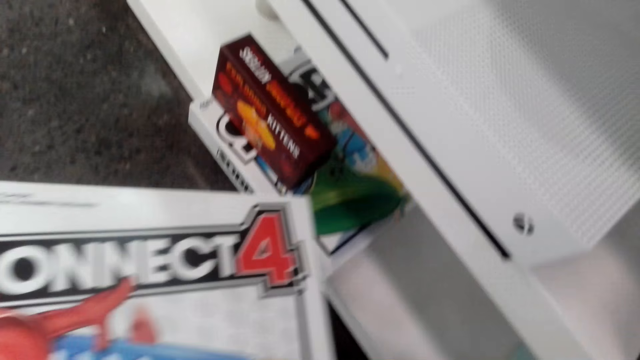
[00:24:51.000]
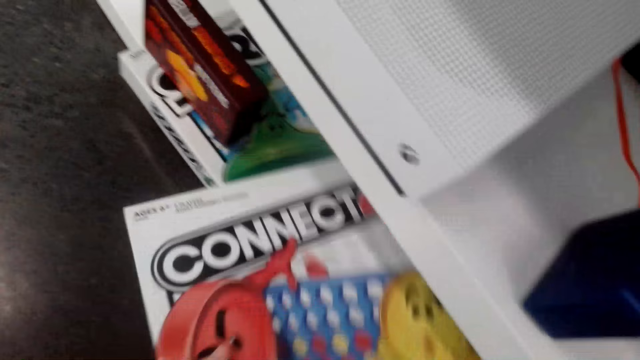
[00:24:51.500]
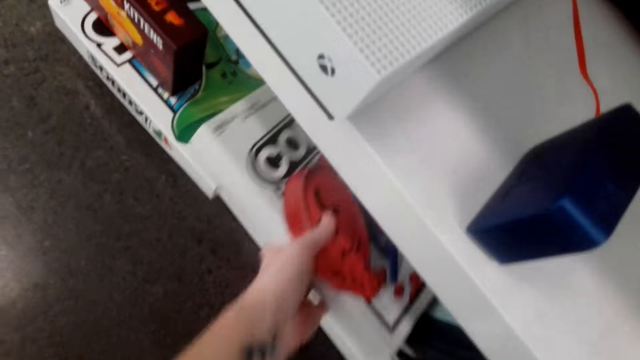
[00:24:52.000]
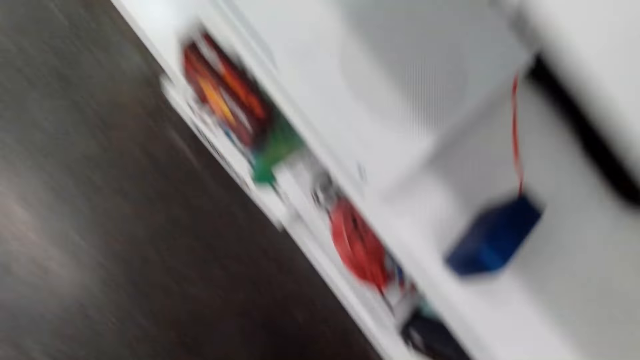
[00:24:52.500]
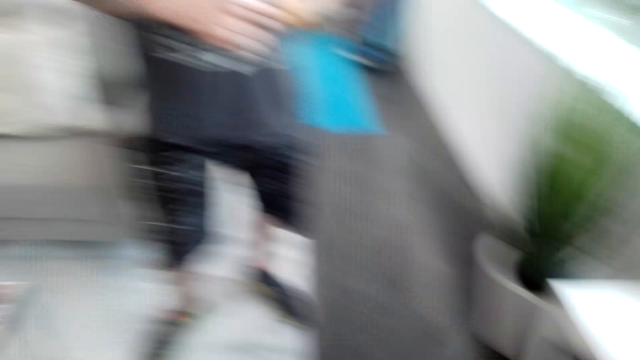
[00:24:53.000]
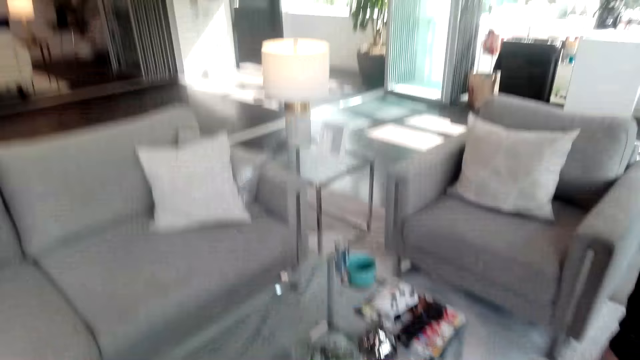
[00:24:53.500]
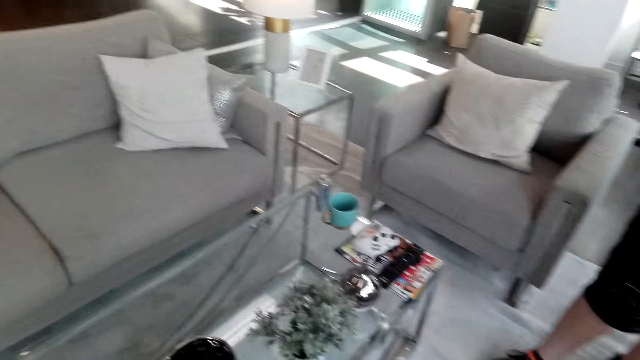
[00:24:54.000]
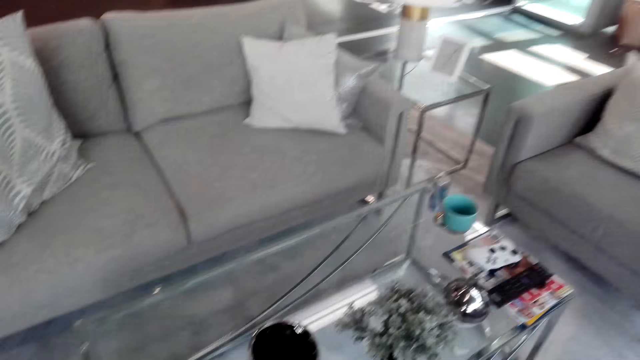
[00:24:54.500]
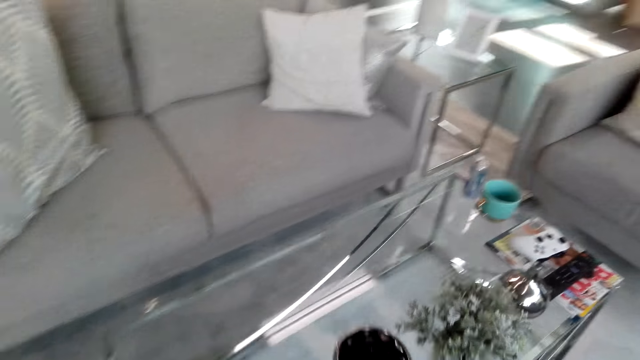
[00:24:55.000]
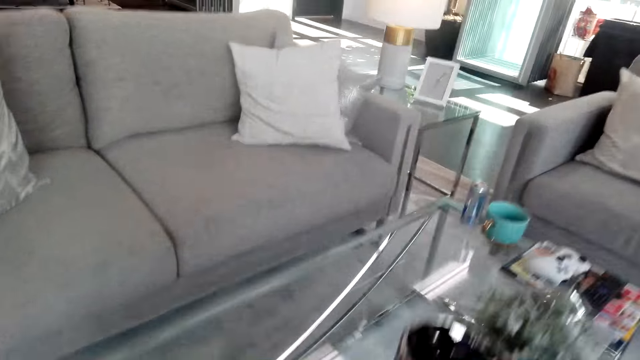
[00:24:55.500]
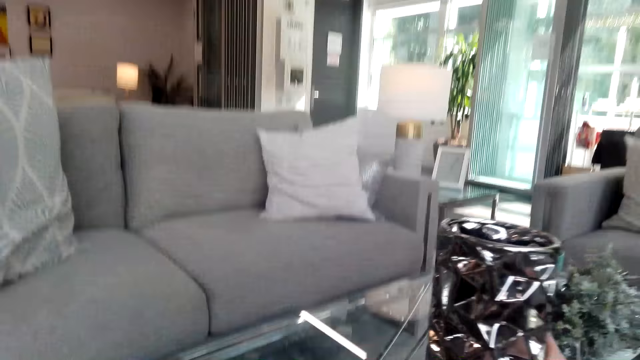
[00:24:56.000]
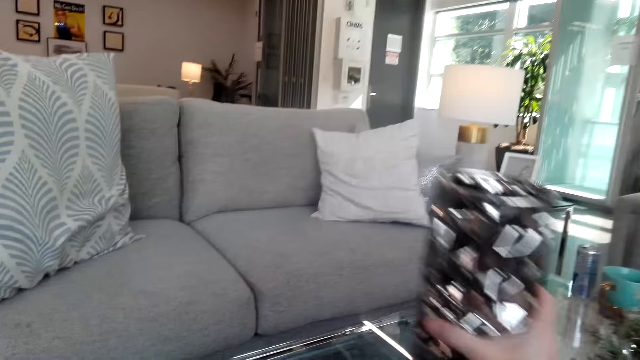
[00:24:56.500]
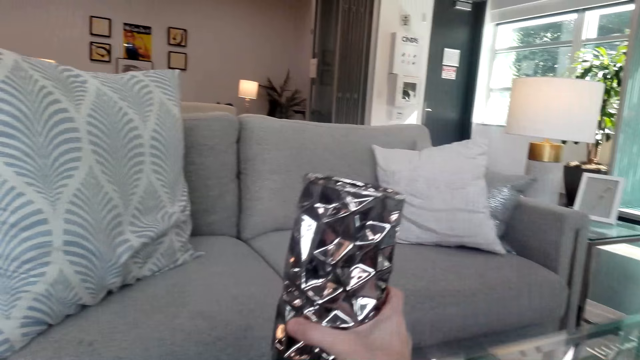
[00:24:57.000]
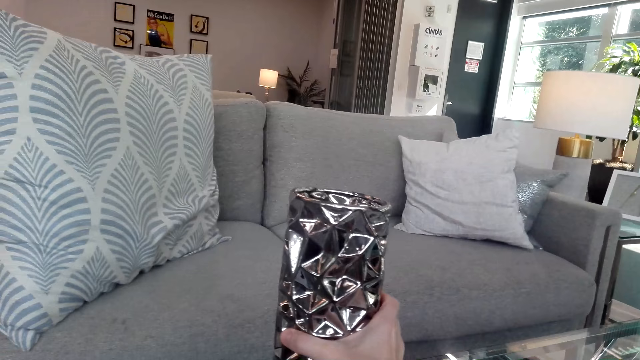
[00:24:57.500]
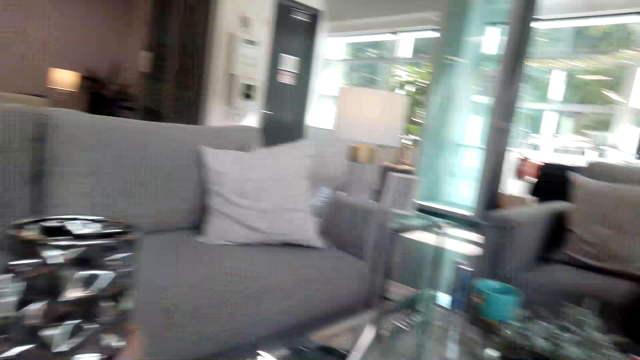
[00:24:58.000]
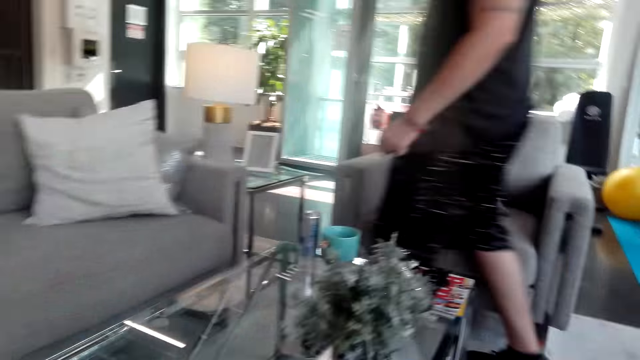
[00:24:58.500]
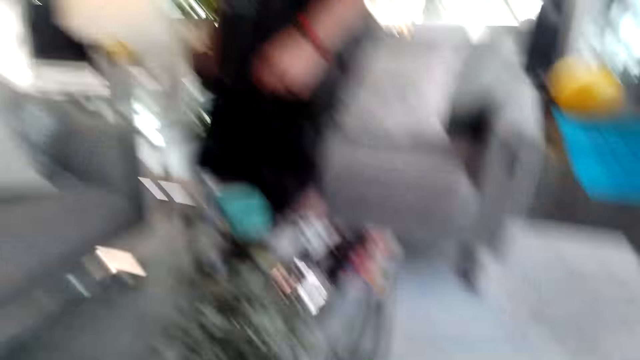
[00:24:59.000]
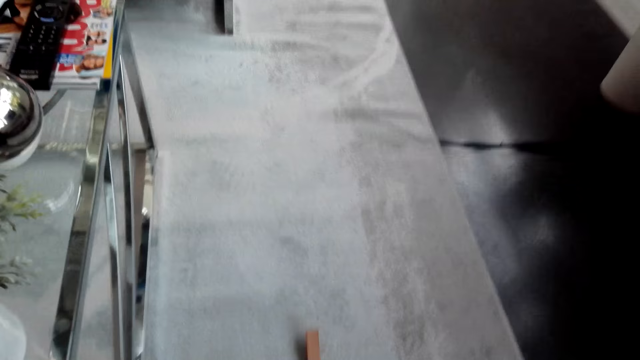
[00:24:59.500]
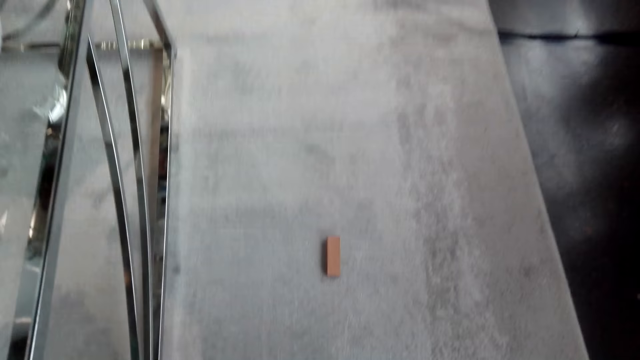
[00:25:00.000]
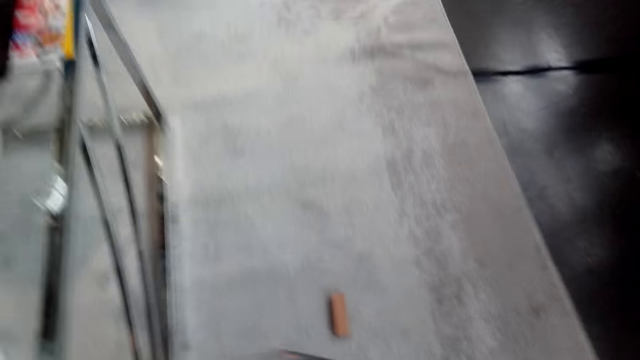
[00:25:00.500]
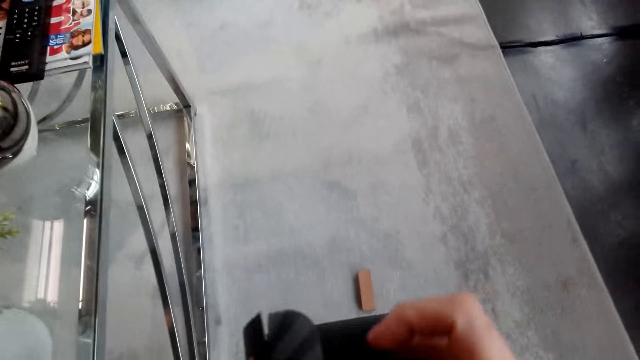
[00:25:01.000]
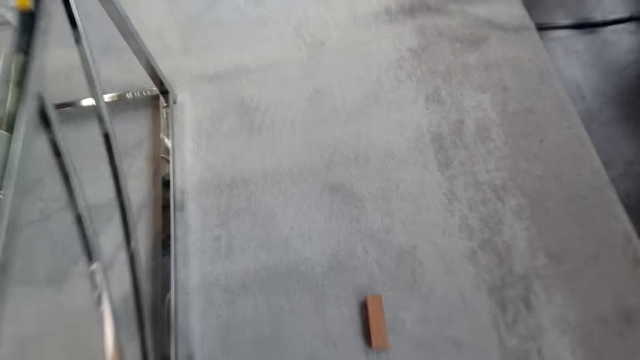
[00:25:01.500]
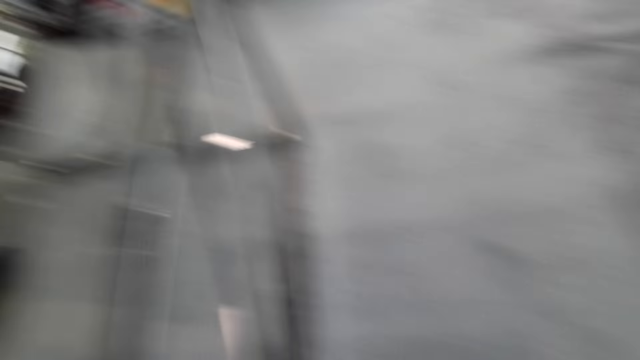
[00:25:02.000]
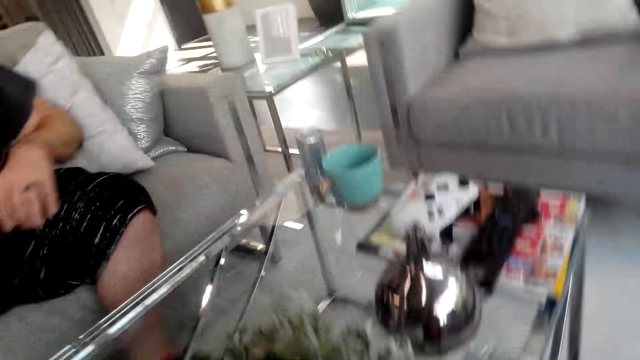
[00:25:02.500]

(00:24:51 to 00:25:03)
The camera wearer puts the poker box under the television stand, in the drawer. They walk around the room. They move the vase on the table. A man walks around the room. The camera wearer drops the block on the floor.

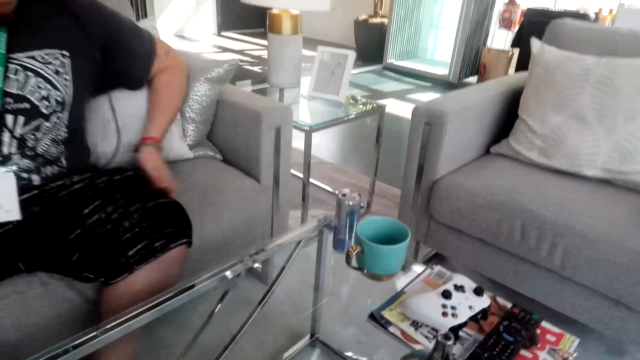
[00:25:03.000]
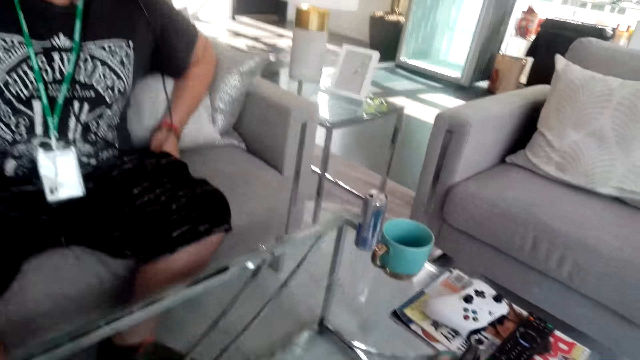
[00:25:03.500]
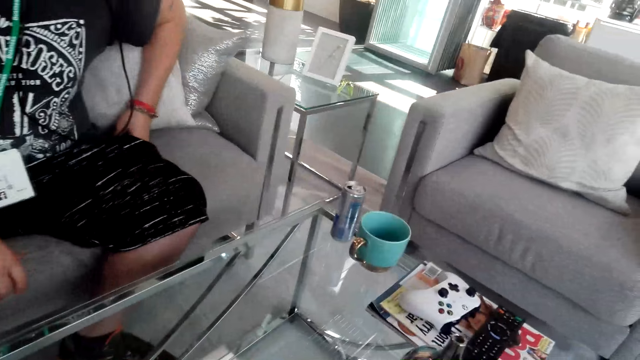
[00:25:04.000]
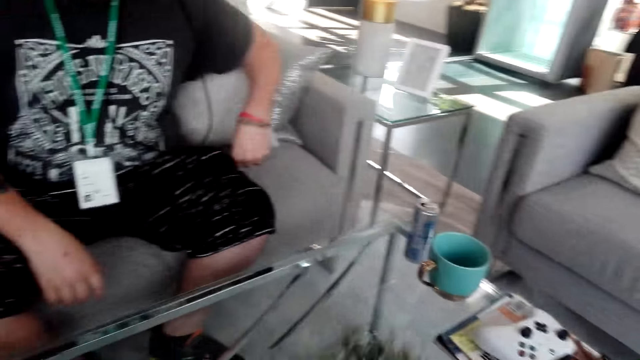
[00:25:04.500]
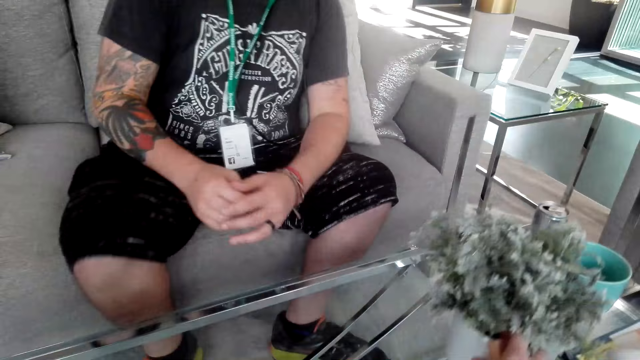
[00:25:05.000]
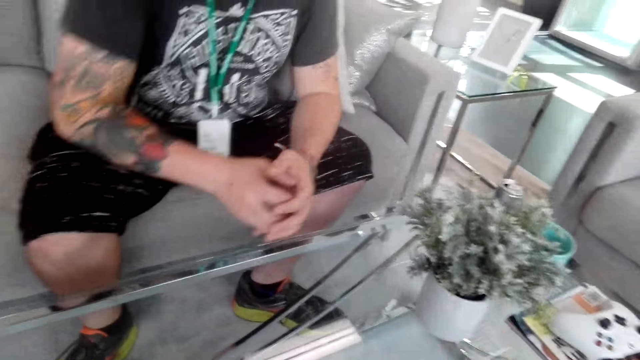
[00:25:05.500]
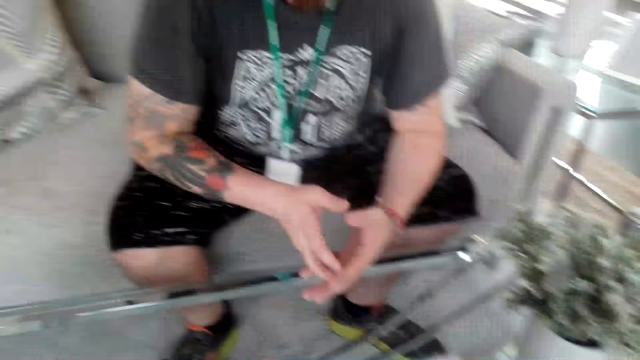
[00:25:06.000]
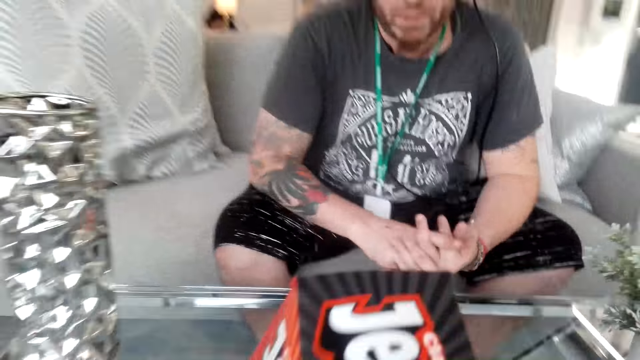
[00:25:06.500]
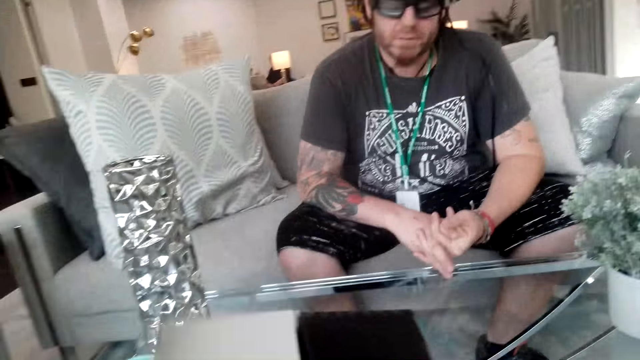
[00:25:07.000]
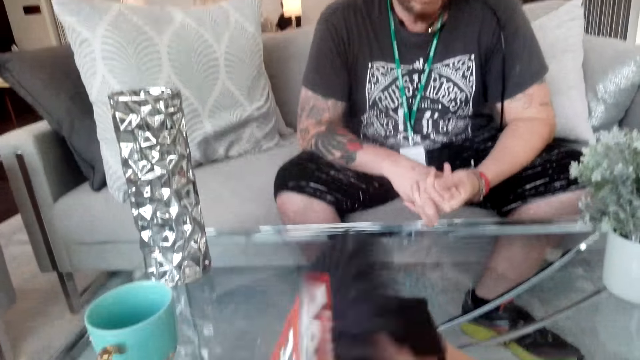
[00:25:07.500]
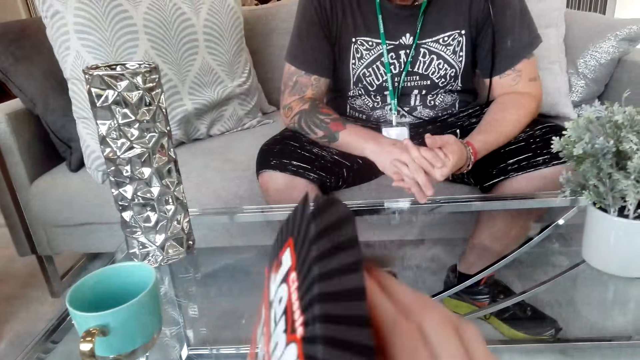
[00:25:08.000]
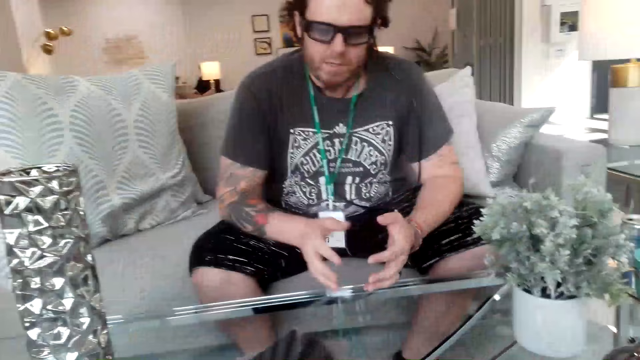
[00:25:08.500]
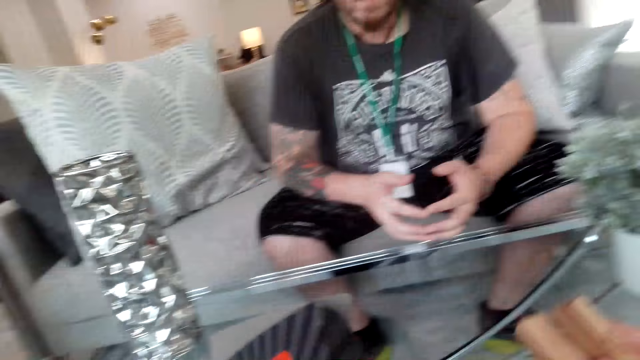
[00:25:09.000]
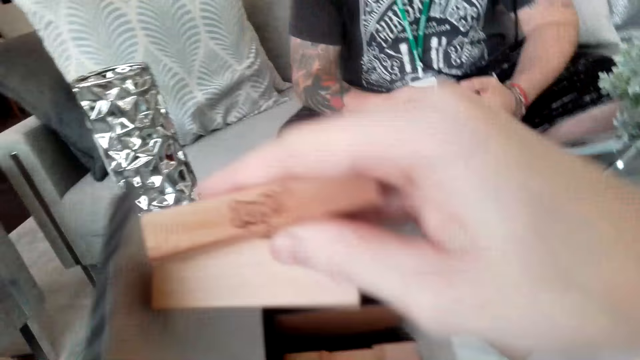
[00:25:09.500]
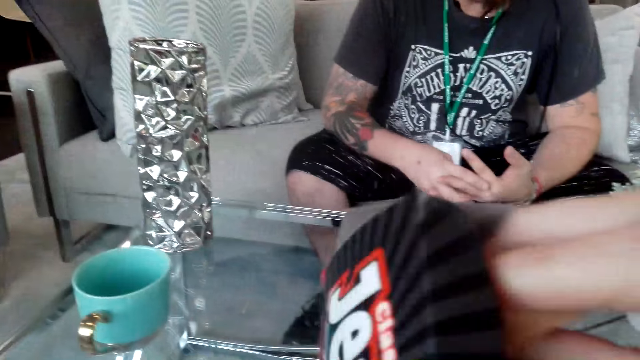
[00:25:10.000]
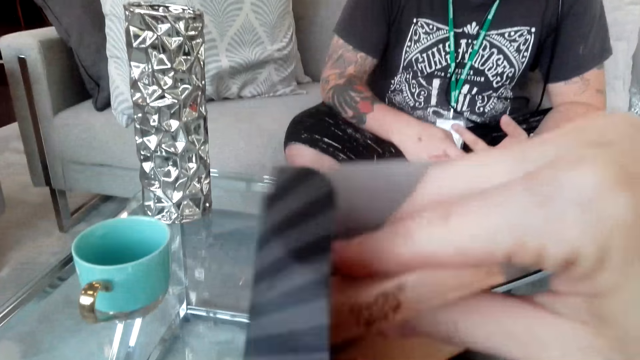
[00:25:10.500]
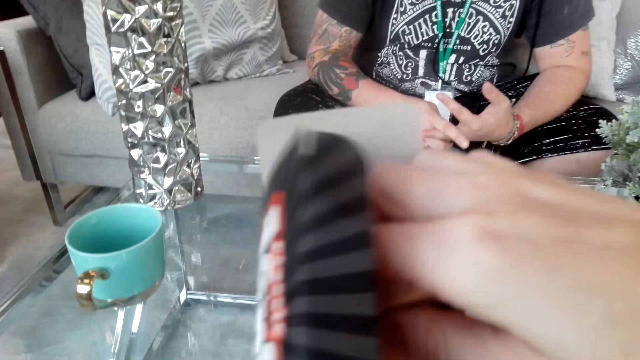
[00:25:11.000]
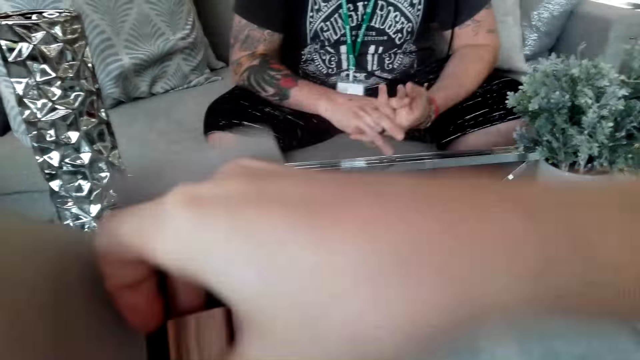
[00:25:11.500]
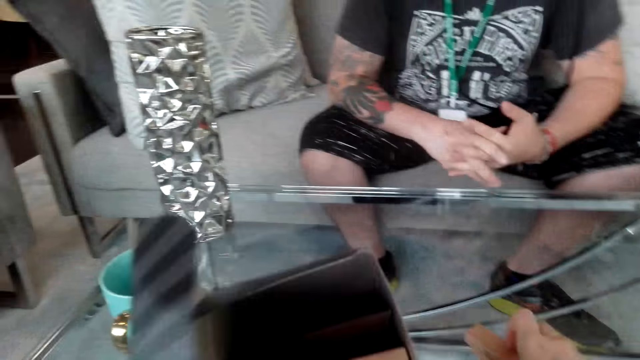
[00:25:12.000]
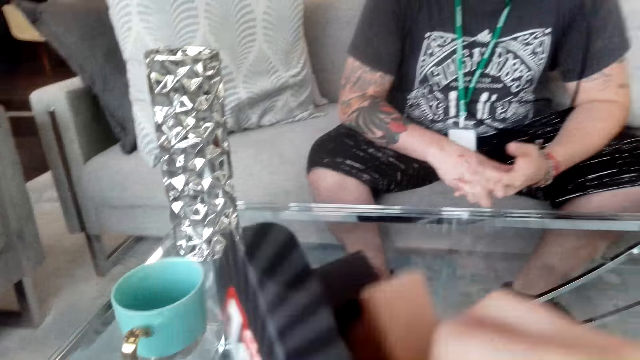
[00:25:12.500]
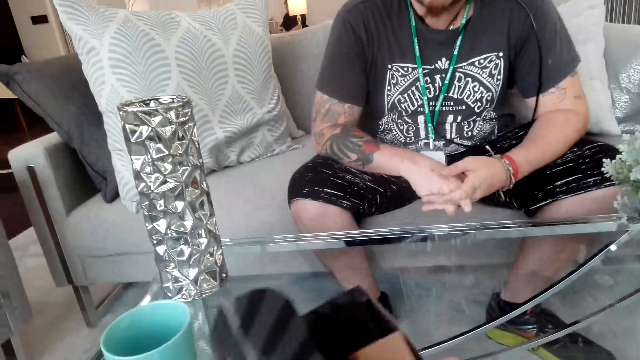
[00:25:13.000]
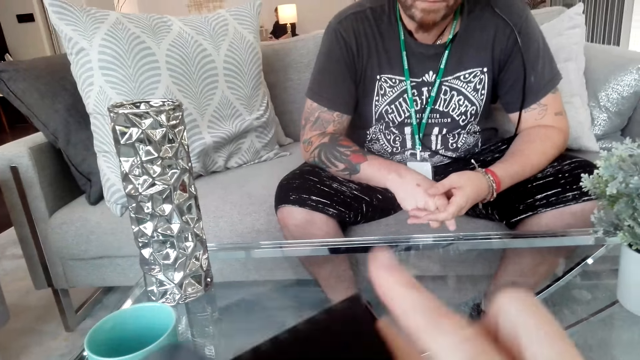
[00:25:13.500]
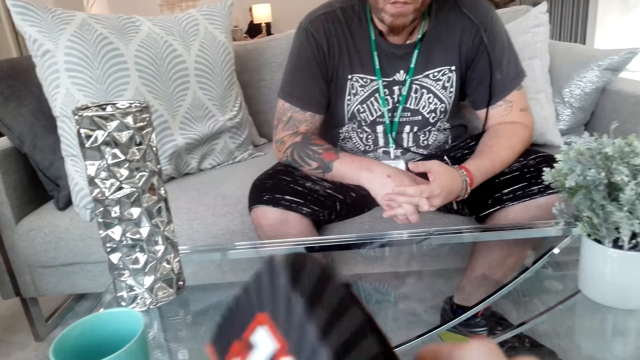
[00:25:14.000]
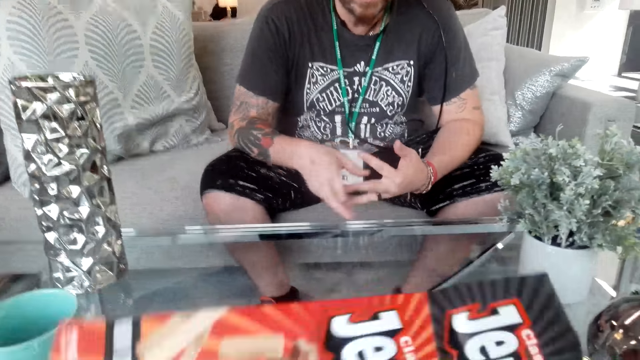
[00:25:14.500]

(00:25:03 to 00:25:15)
The camera wearer talks to a man. They push the flower on the table. They open the jenga box. They put the blocks in the jenga box.
